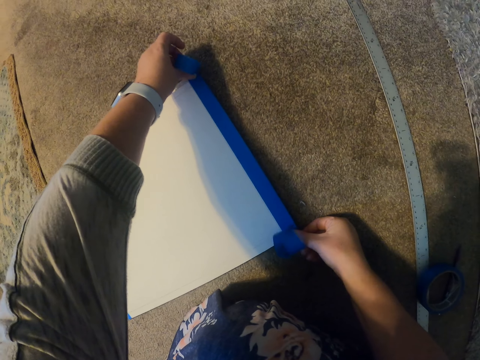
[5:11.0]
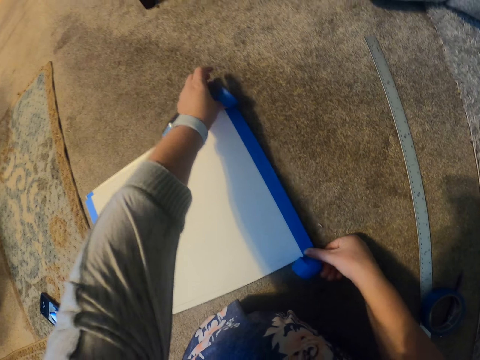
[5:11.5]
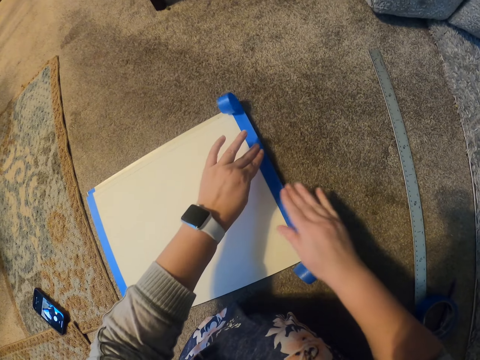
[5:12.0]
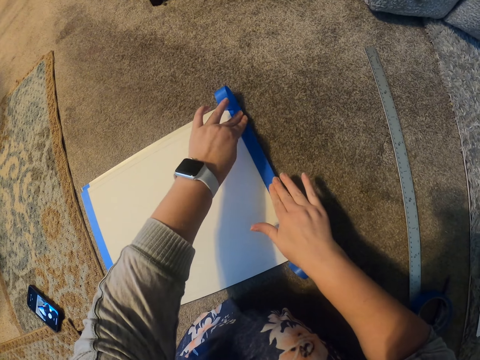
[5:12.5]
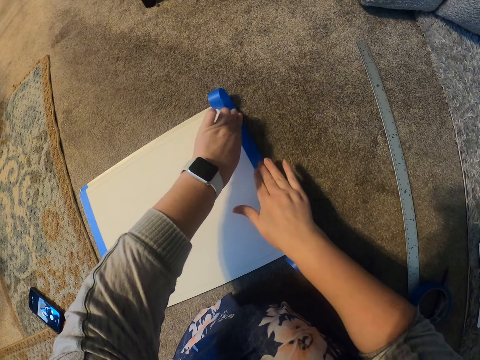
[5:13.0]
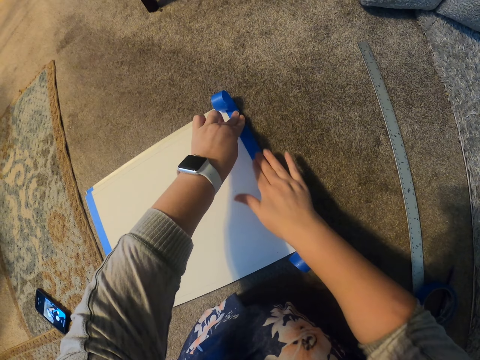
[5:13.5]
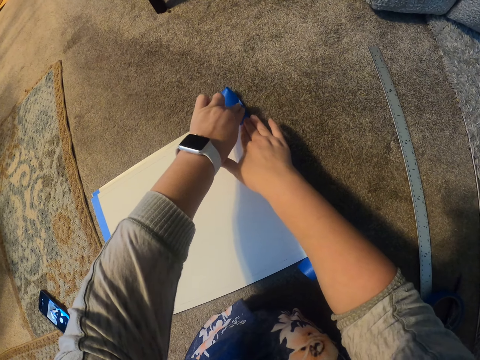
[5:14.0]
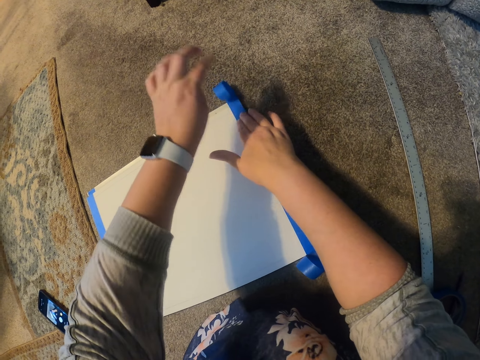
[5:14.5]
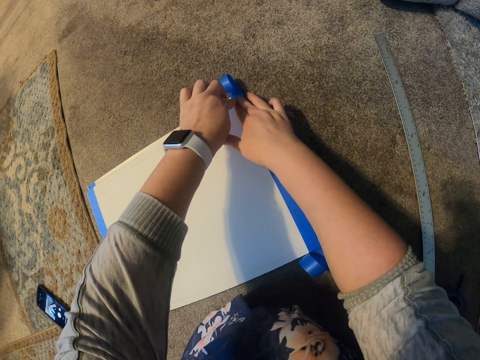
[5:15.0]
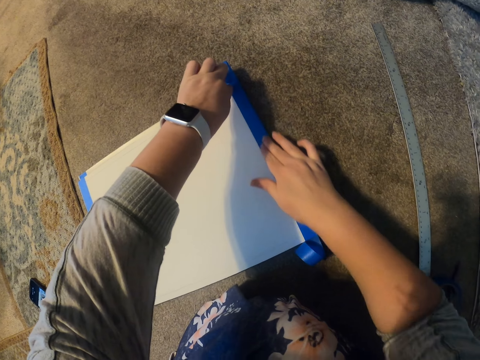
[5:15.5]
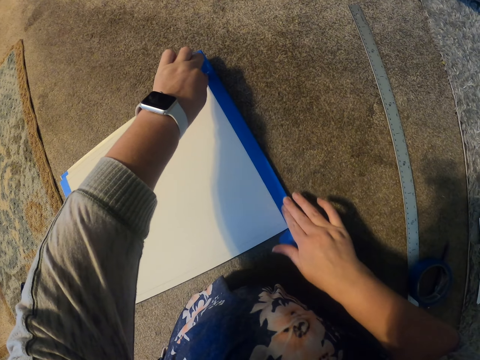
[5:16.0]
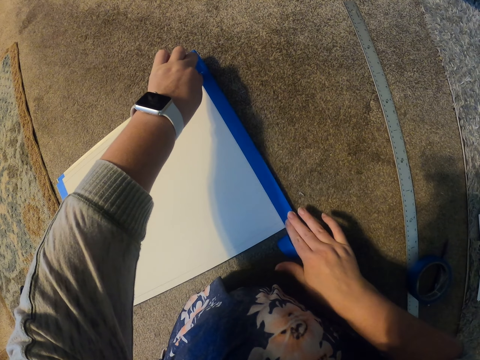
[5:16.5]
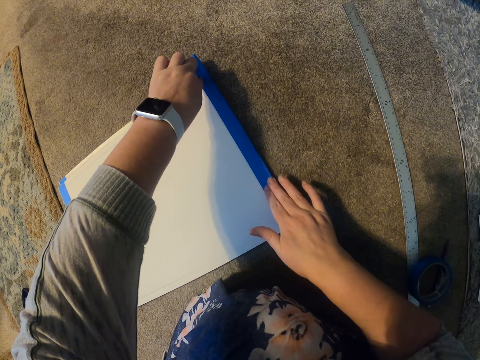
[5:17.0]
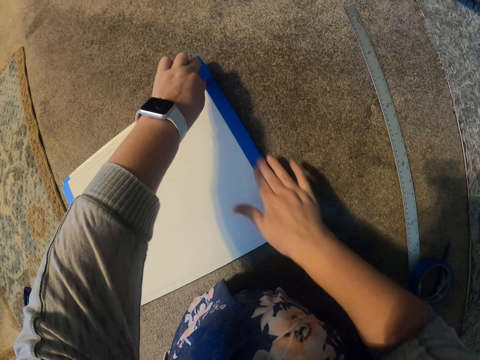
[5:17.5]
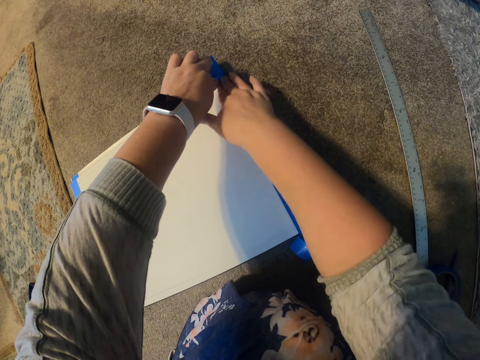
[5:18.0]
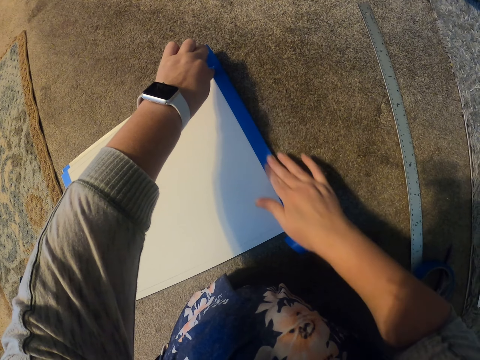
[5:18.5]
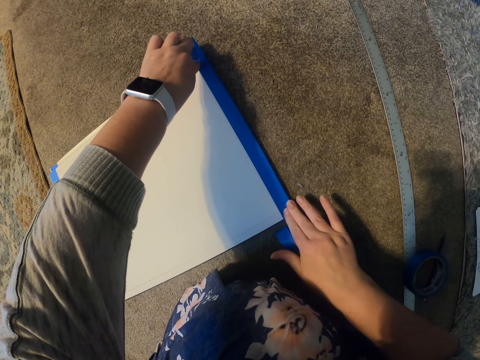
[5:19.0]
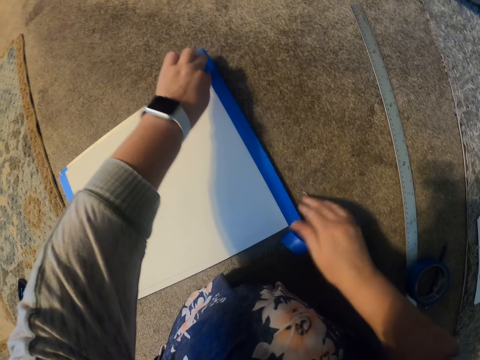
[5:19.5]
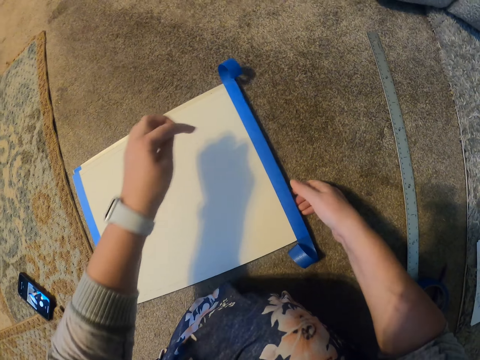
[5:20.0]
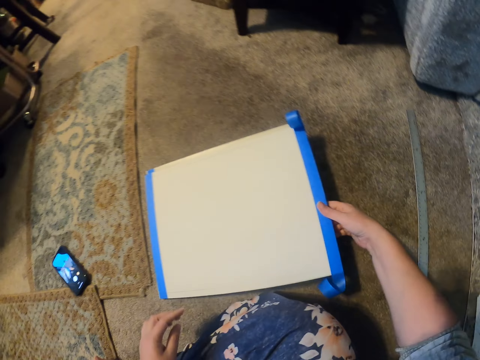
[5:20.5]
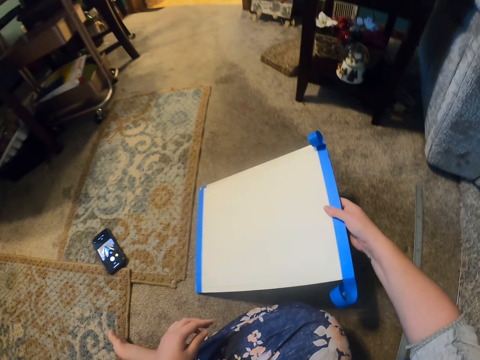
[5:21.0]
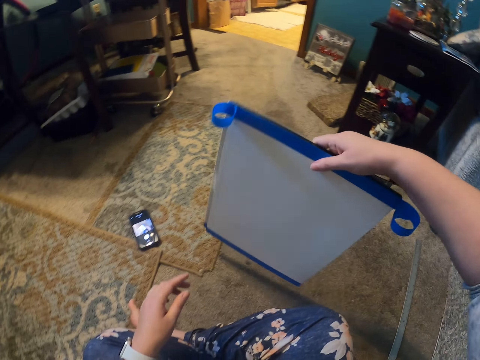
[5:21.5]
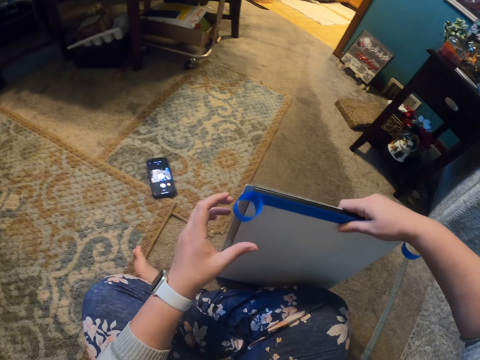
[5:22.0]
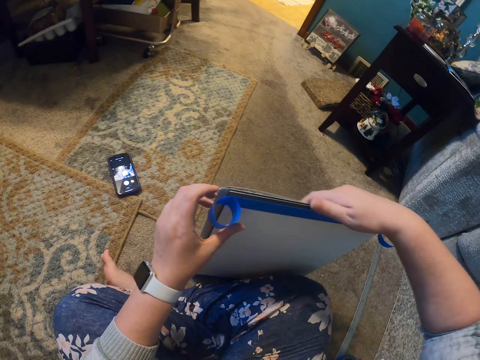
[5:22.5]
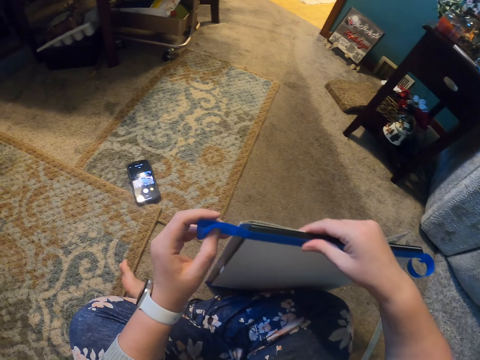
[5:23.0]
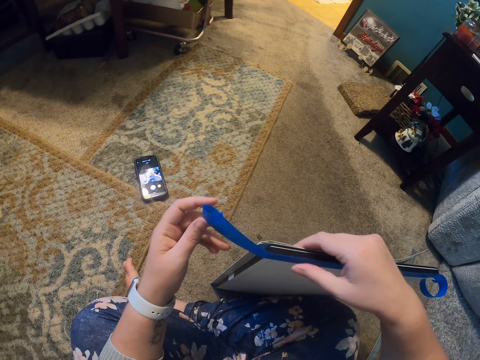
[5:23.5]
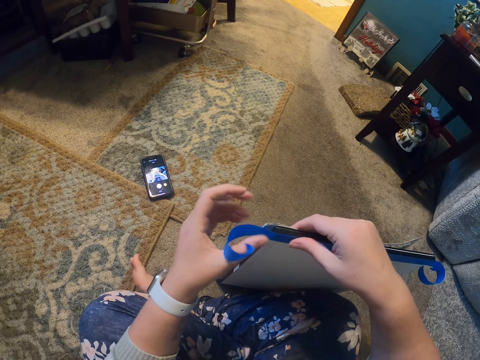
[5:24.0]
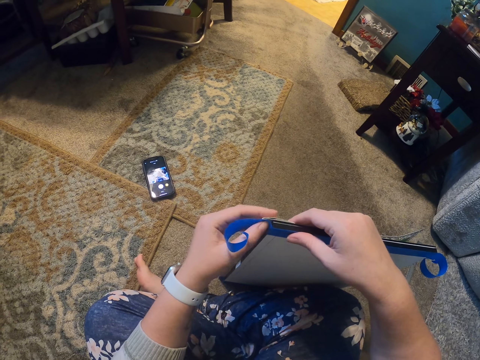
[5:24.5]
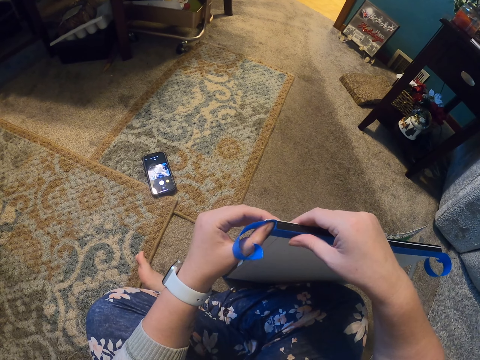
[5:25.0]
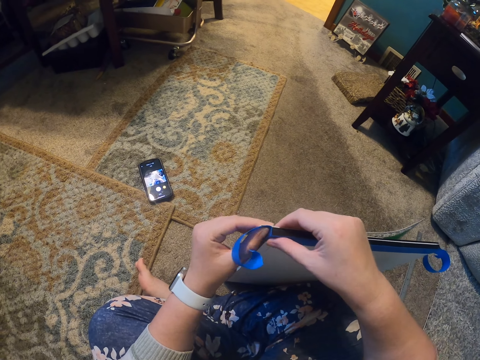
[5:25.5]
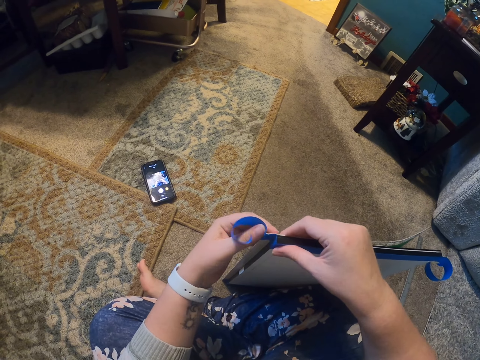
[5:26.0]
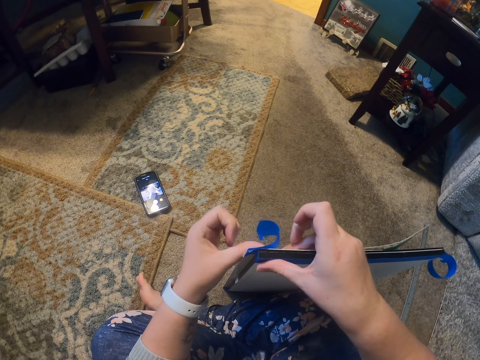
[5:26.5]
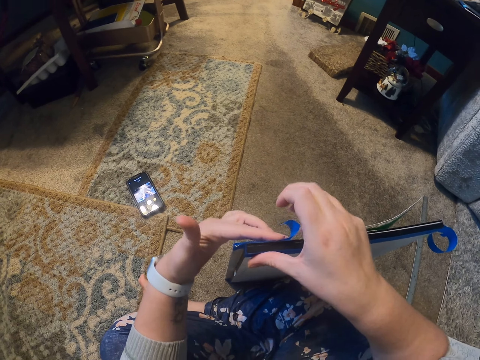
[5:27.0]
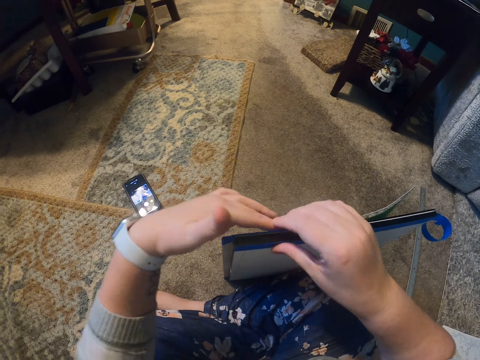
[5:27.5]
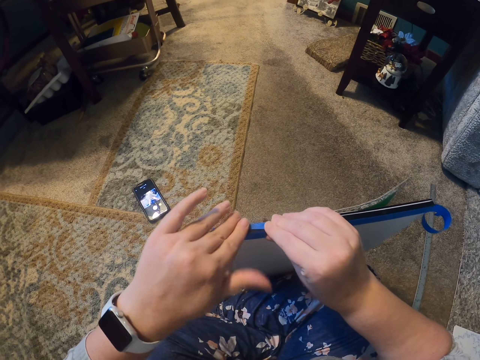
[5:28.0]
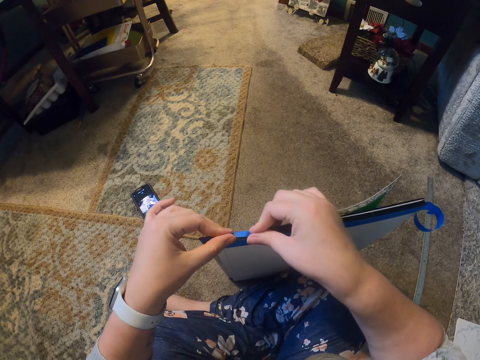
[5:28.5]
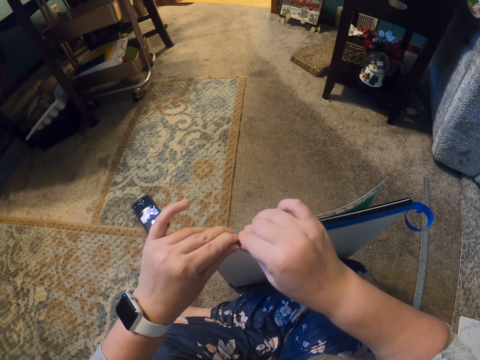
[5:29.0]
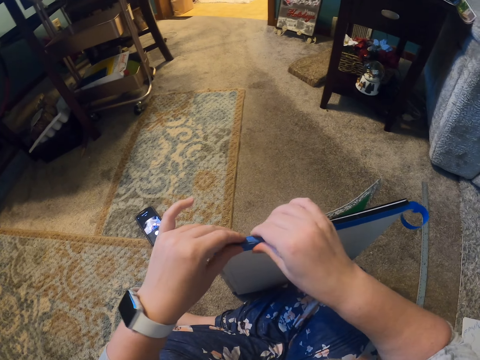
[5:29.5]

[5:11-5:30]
The camera wearer attaches the sellotape on the book. They turn the book, lift the book up, and pull the book. They touch the sellotape. They fold the sellotape on the book and attach the sellotape on the book.

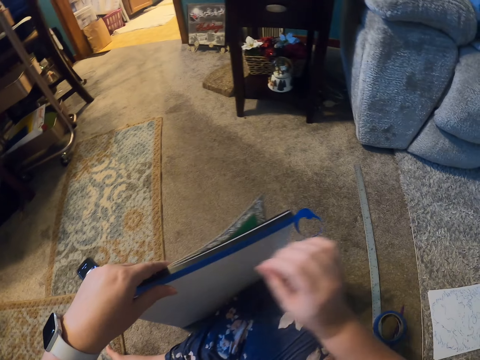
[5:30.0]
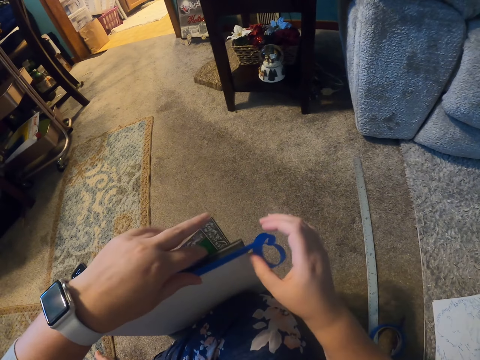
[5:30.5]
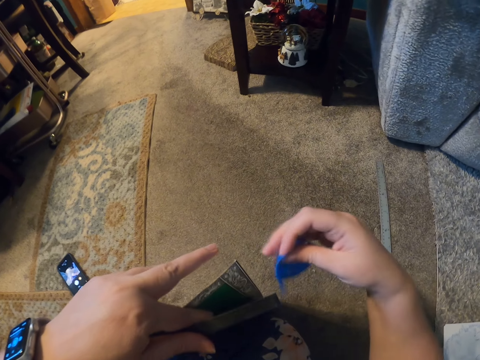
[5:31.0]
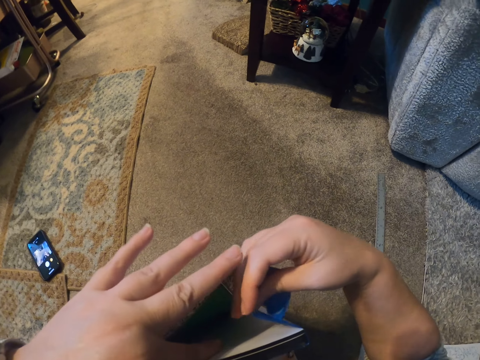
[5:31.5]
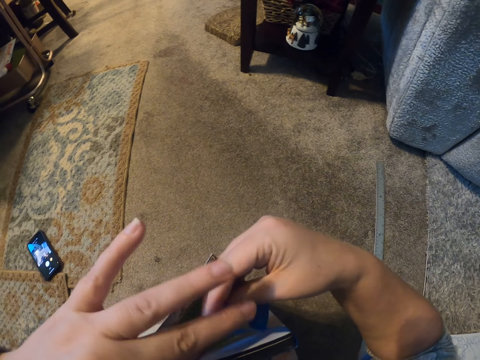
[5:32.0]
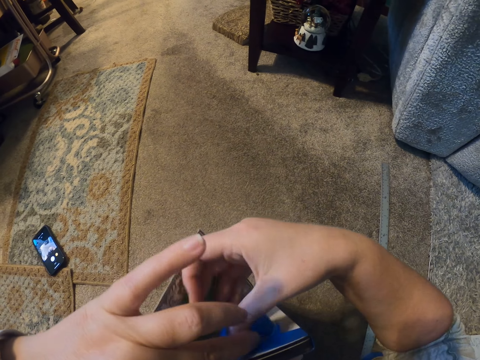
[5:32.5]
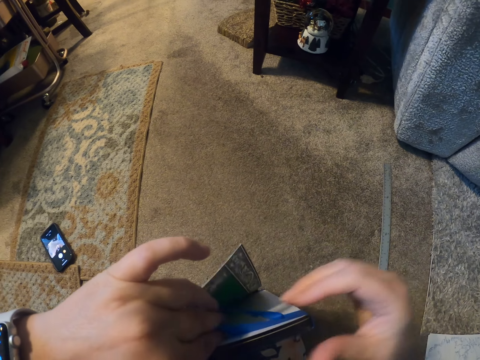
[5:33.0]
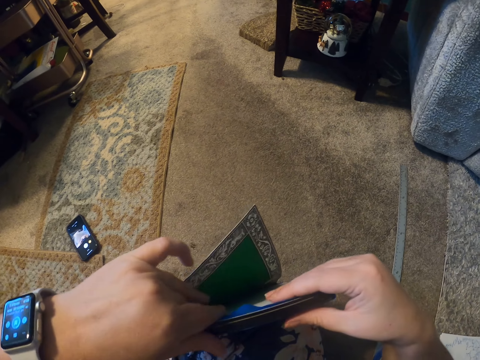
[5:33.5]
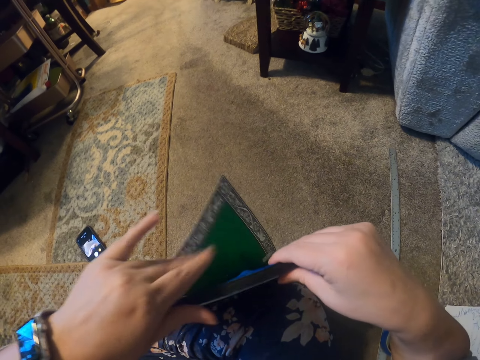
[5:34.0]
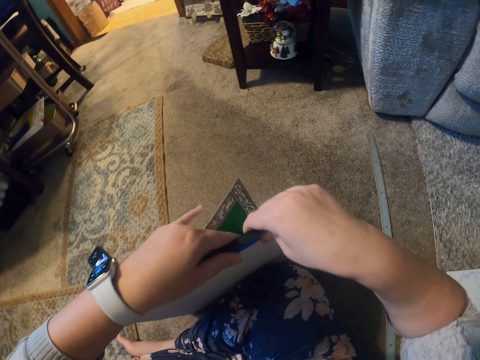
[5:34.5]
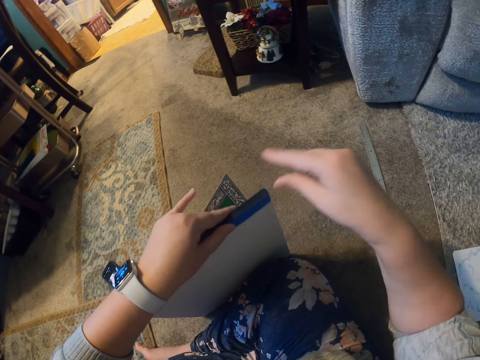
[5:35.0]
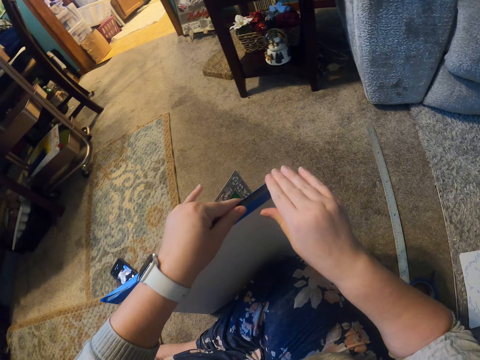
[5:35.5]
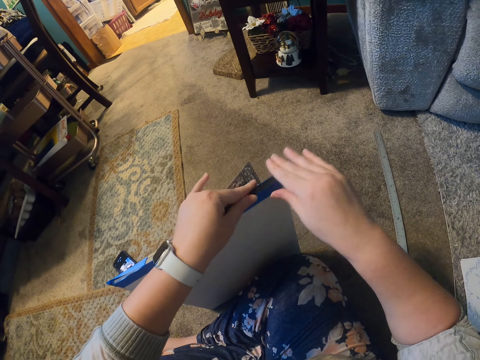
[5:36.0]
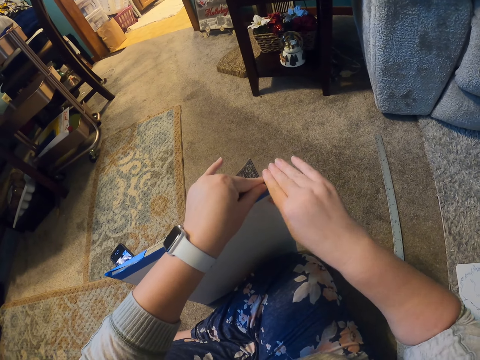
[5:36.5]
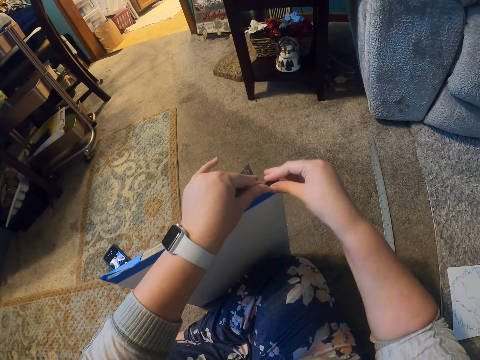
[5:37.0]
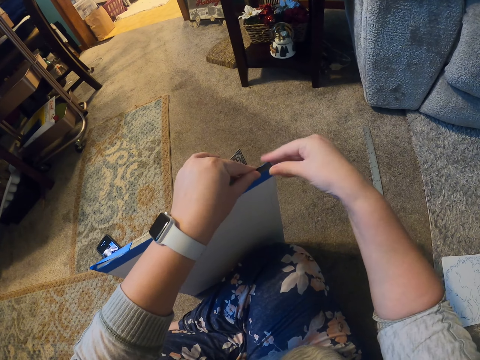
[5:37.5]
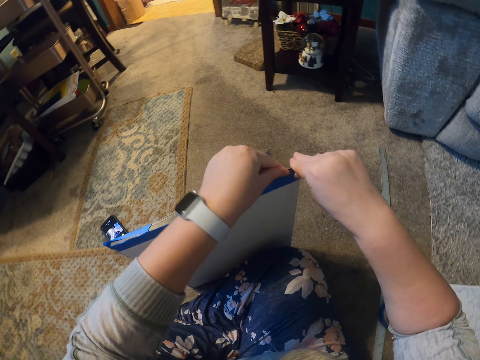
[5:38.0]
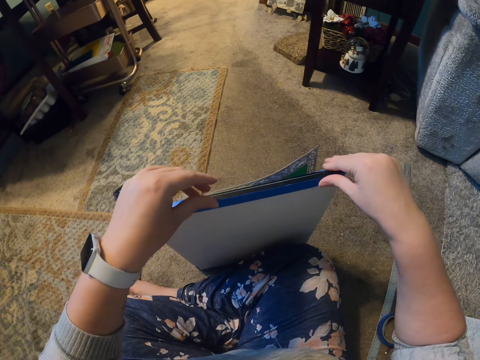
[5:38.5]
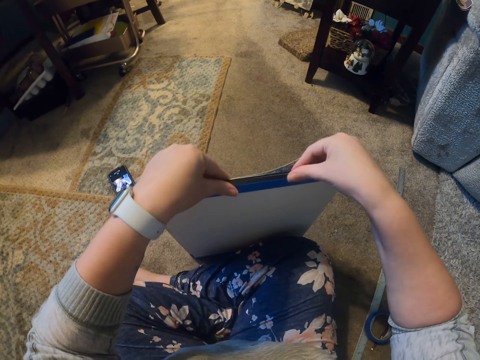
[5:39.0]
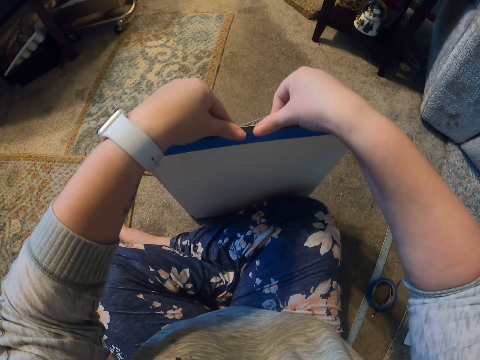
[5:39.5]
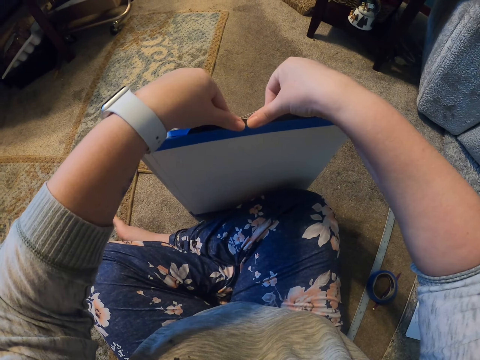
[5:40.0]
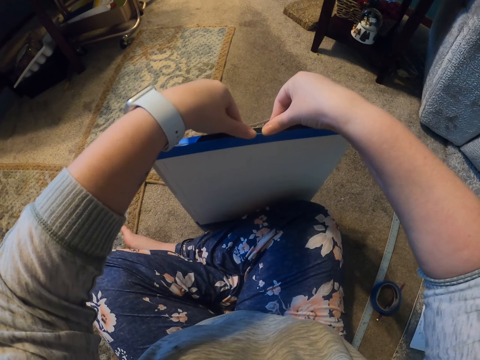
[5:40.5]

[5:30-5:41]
The camera wearer folds the sellotape on the book. They attach the sellotape on the book.
